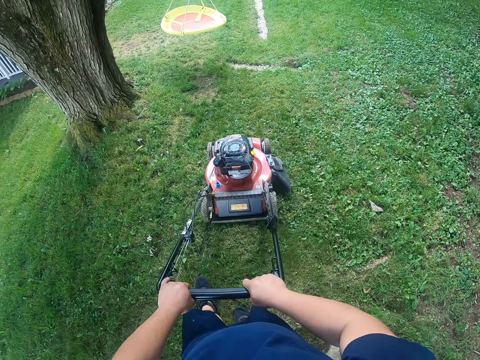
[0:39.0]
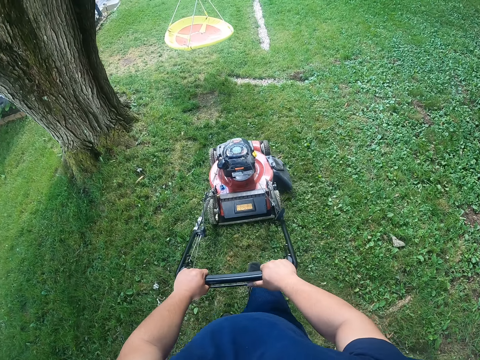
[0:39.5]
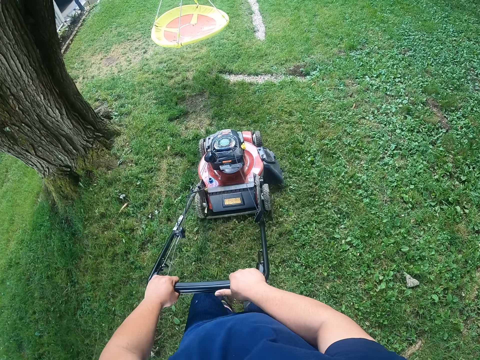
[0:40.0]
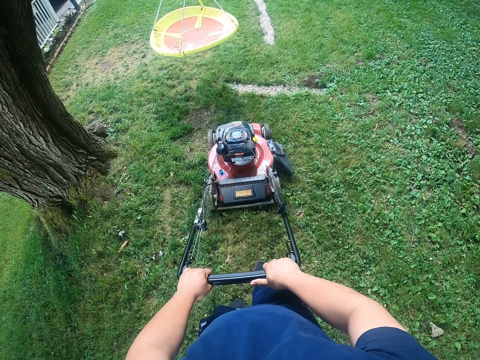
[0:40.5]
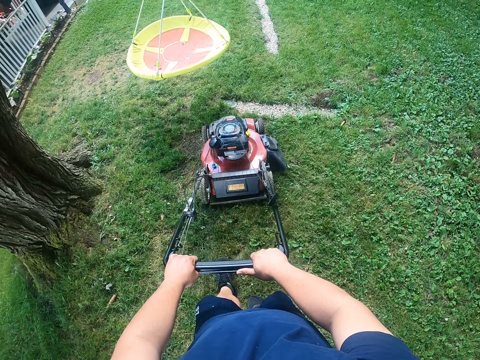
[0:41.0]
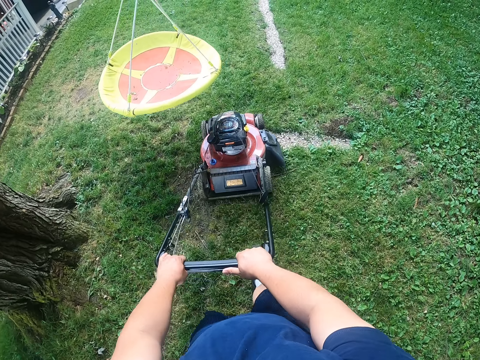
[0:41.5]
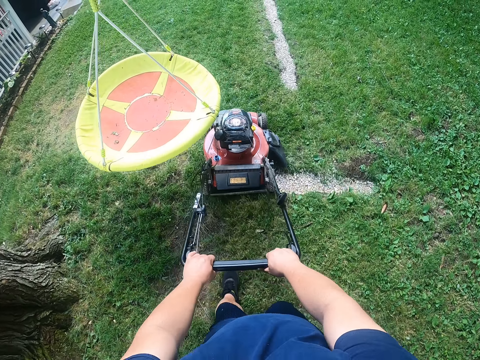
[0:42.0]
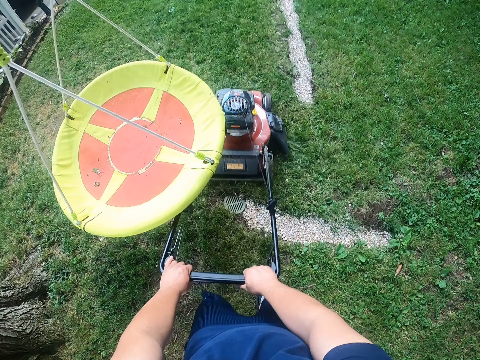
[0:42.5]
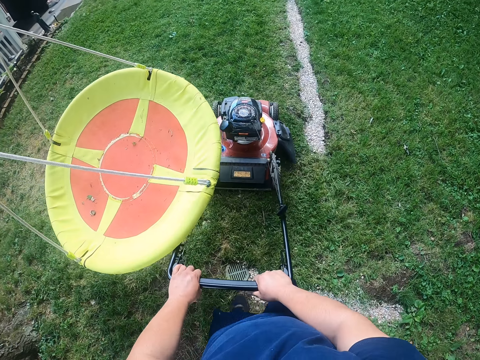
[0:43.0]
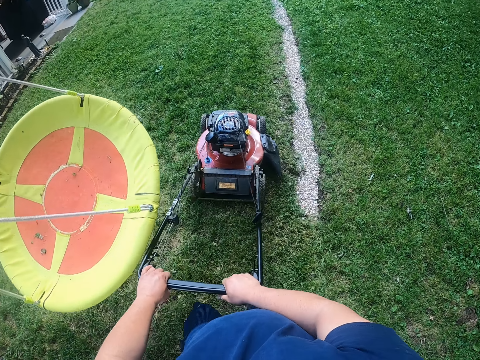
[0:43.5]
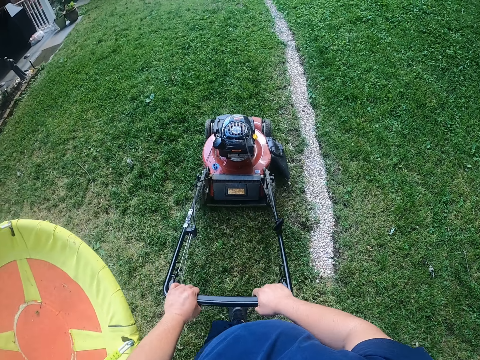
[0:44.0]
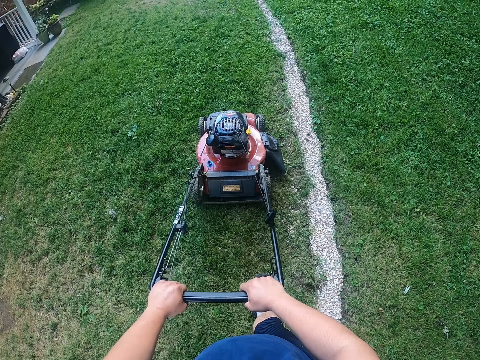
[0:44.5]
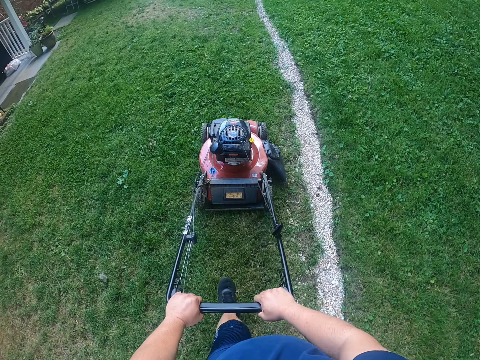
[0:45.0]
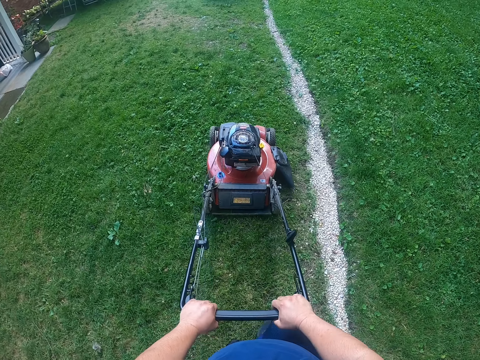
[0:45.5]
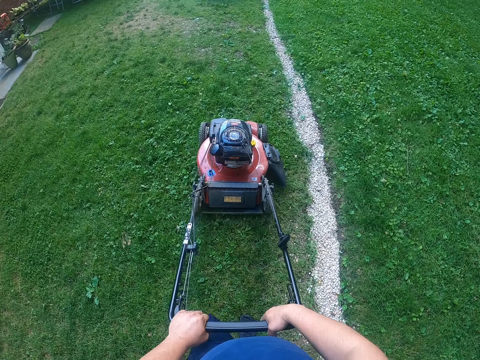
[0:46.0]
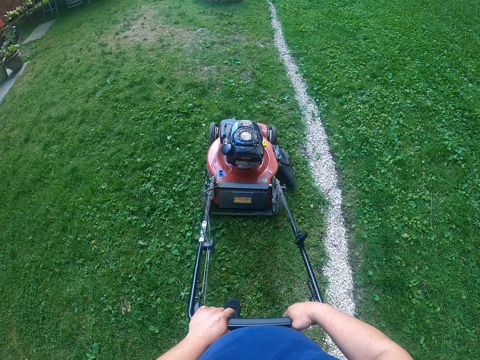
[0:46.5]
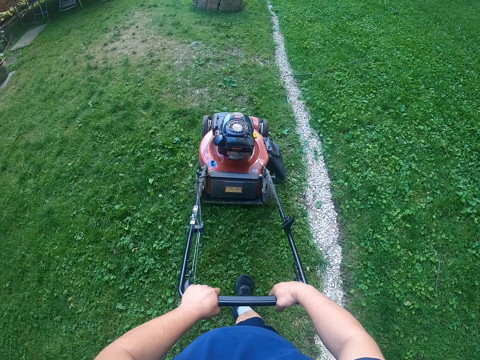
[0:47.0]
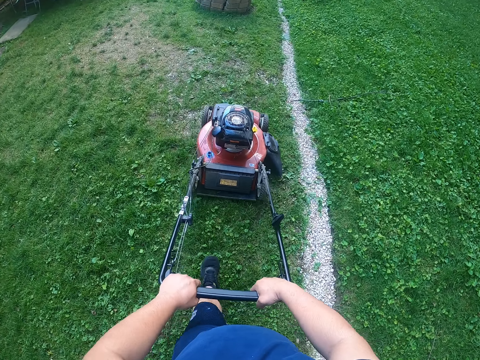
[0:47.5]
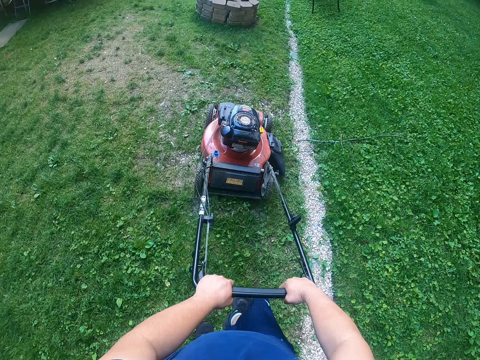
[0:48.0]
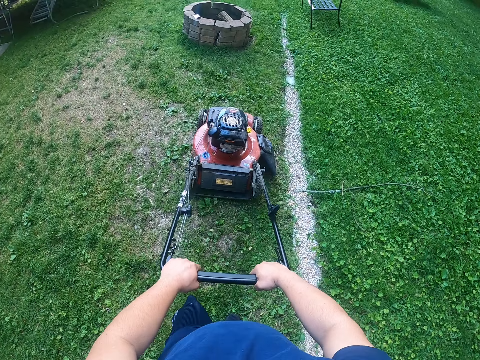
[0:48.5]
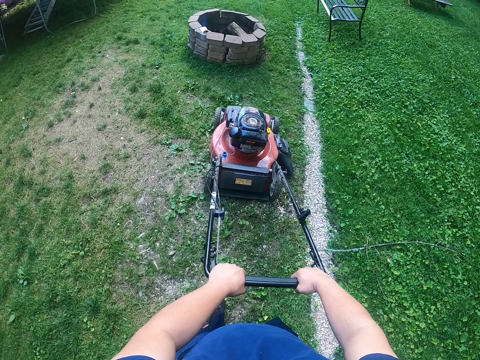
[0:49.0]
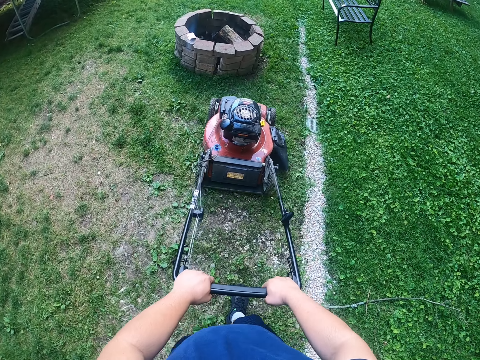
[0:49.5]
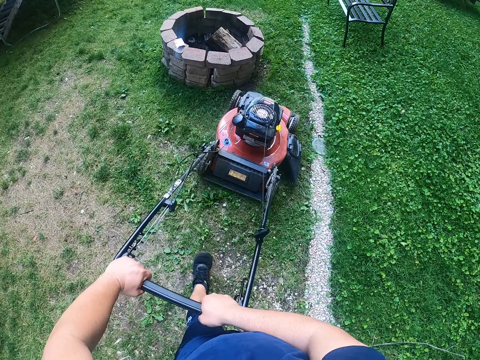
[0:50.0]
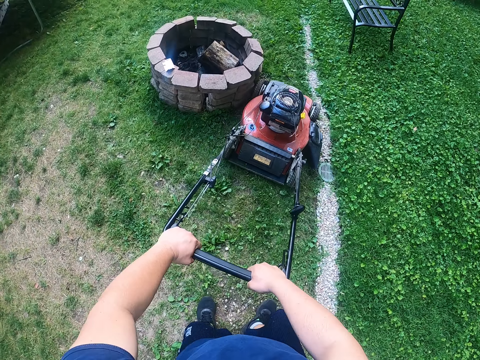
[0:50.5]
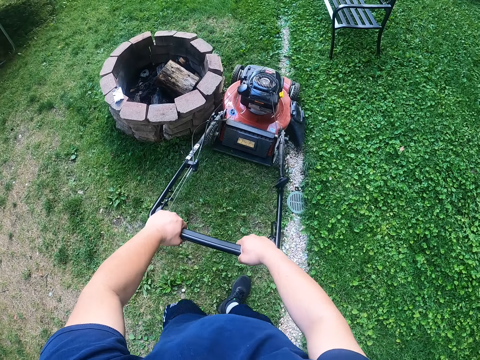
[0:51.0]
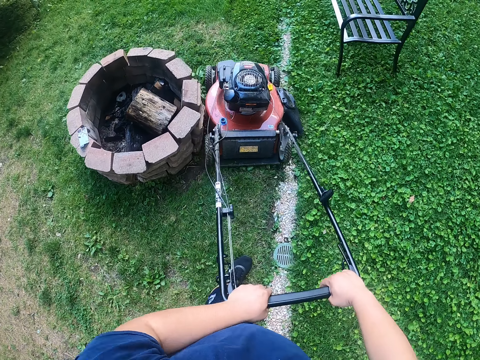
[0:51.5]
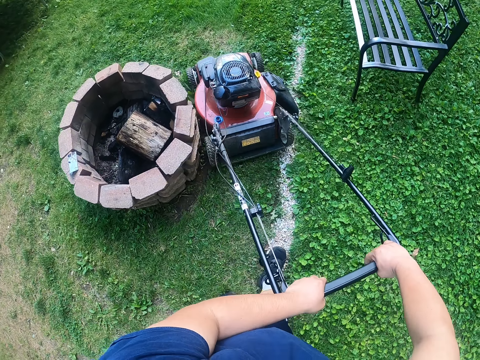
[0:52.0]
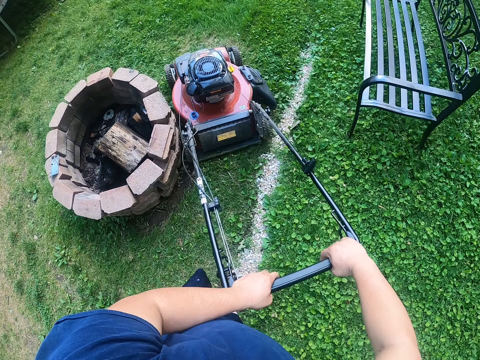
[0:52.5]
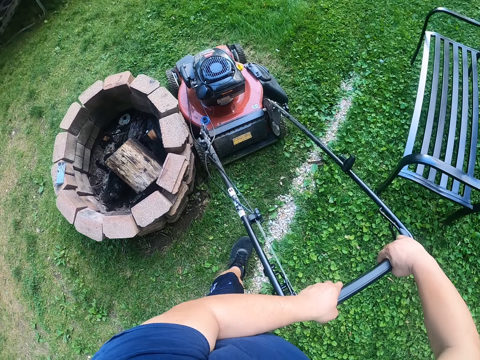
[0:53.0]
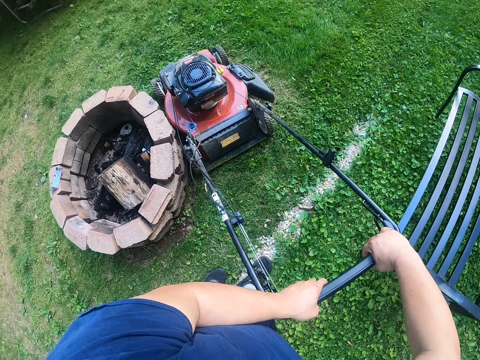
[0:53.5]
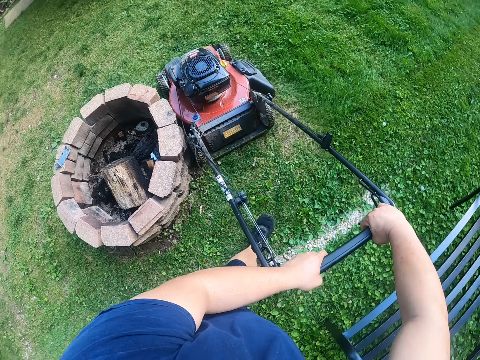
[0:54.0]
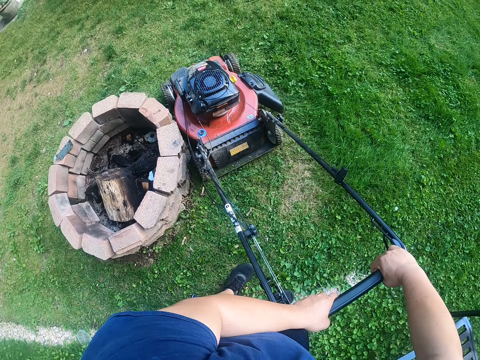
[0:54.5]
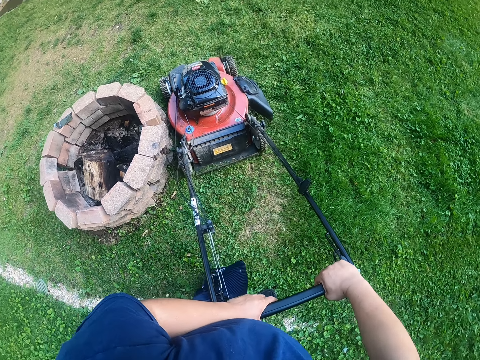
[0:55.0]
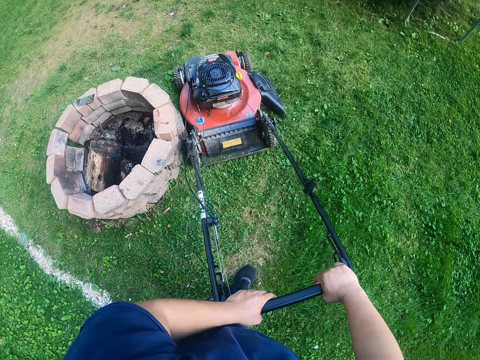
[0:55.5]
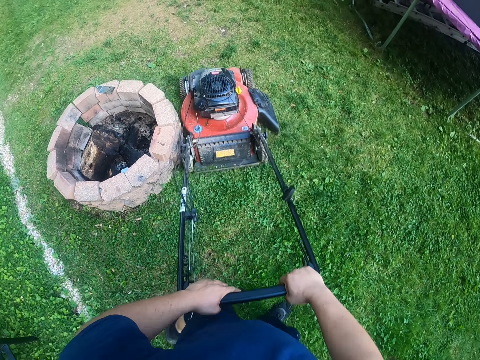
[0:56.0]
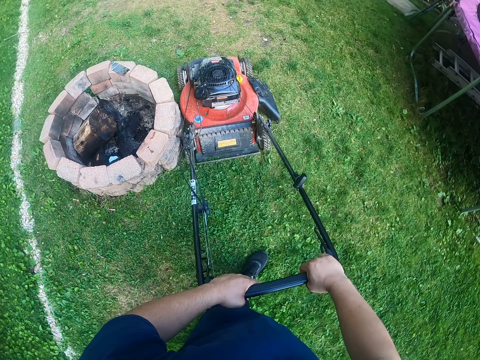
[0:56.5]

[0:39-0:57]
The camera wearer moves the hammock swing with the hand. They move the lawn mower near the stone.

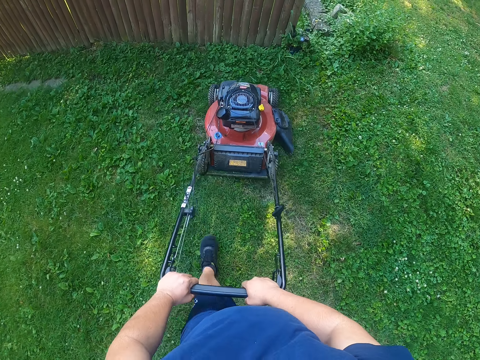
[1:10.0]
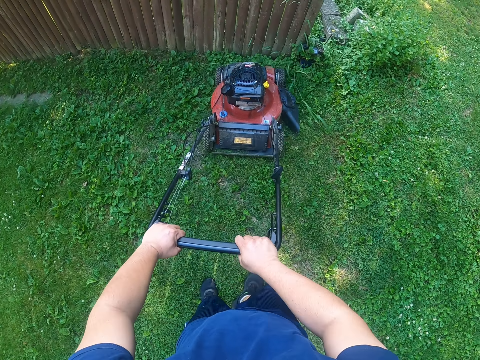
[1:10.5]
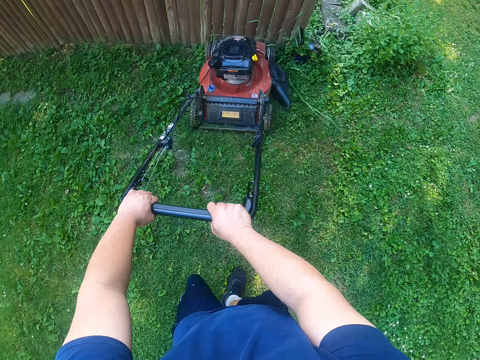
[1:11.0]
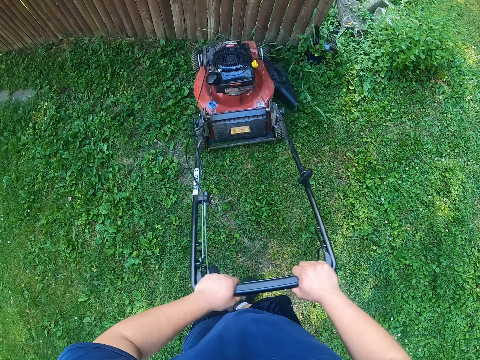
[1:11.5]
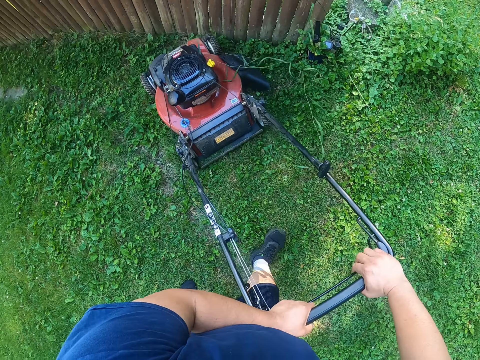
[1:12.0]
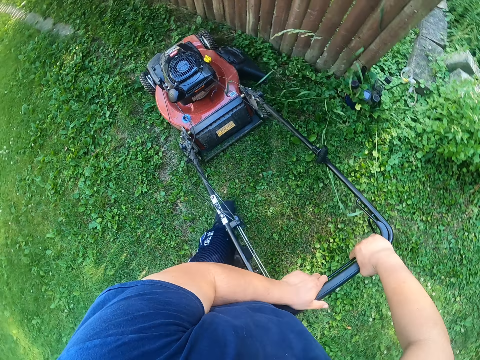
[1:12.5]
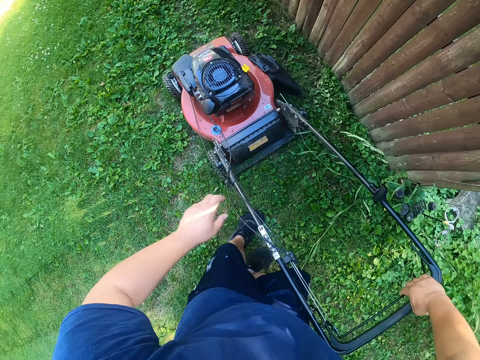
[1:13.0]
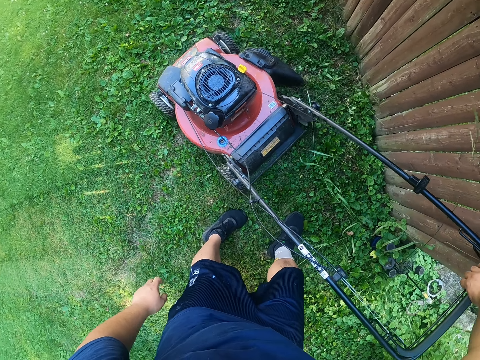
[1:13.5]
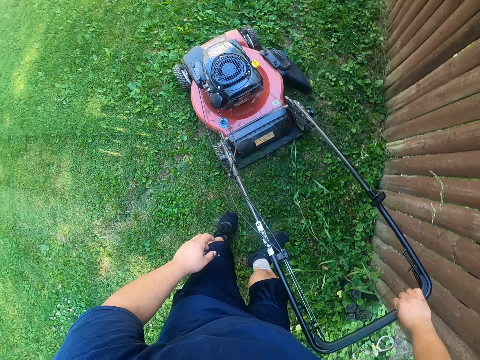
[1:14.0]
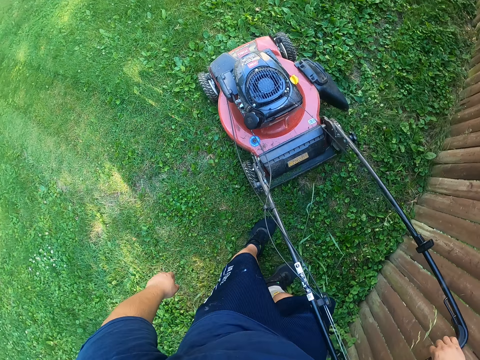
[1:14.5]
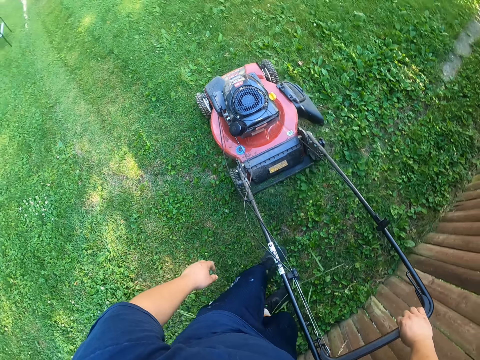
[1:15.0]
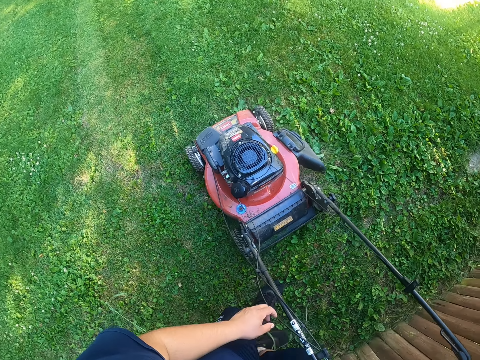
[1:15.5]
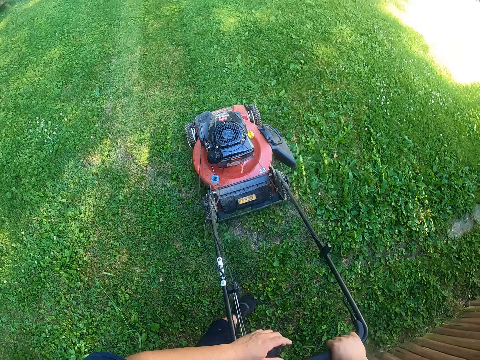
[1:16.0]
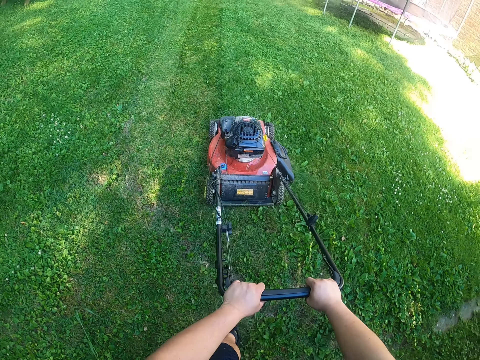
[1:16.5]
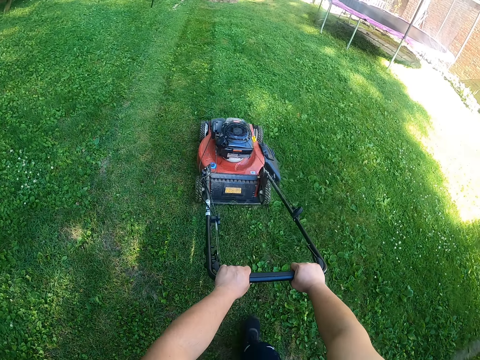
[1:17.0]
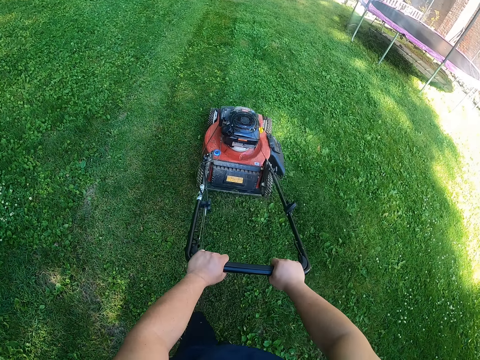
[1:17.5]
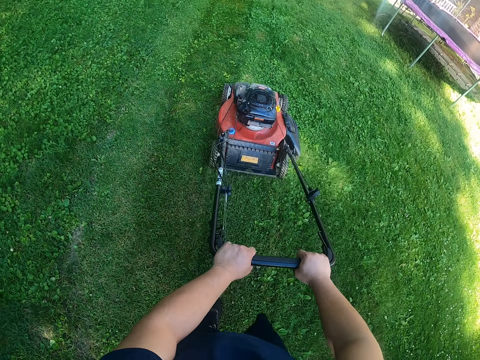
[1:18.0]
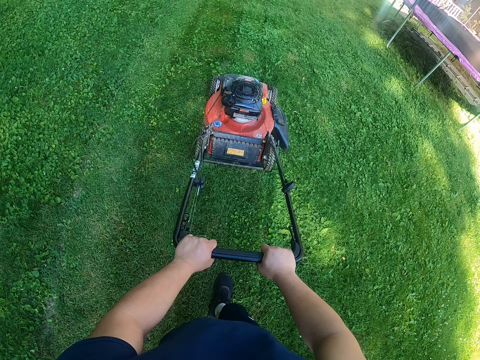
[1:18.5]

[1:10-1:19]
The camera wearer turns the lawn mower near the timber with the lawn mower handle in both hands. They mow the grass with the lawn mower.
